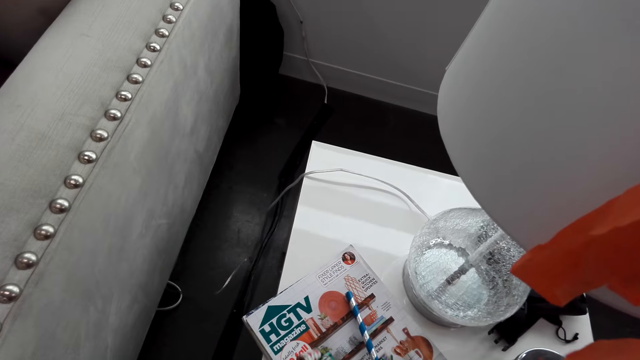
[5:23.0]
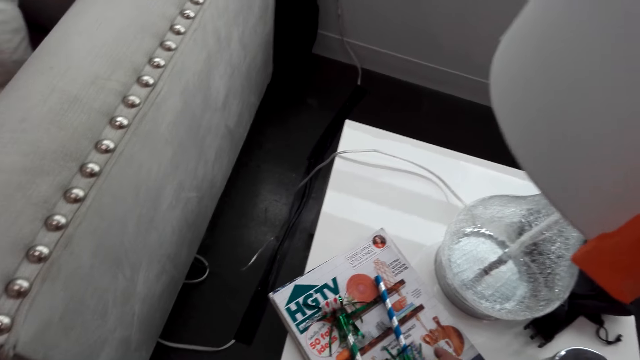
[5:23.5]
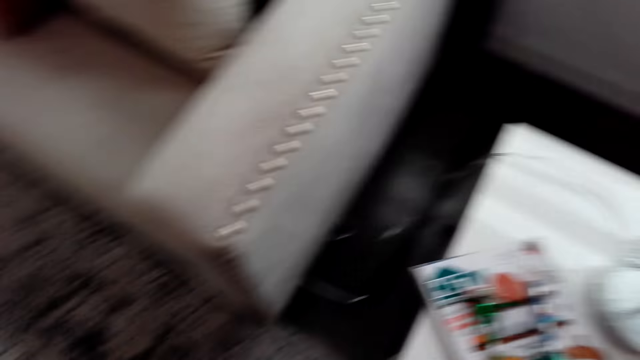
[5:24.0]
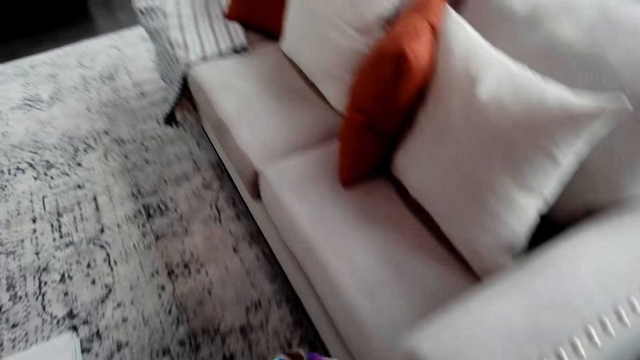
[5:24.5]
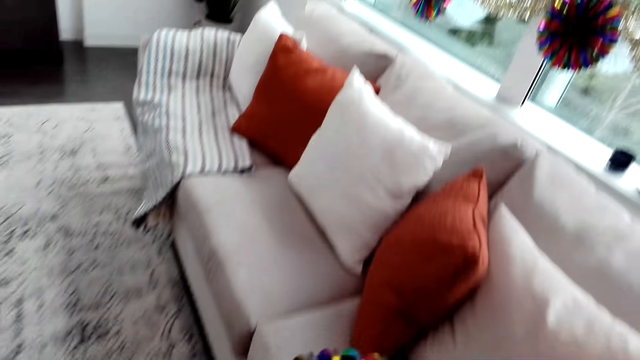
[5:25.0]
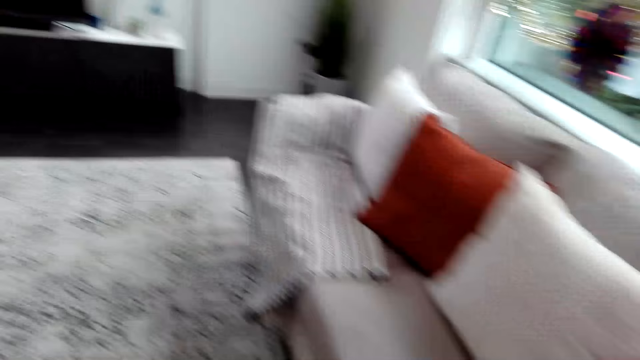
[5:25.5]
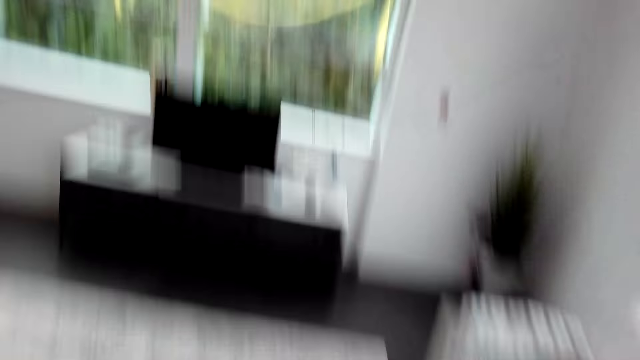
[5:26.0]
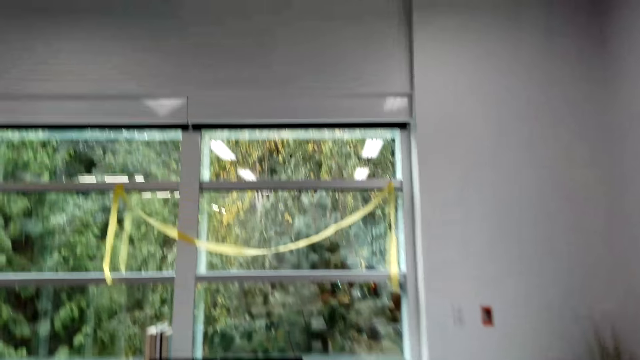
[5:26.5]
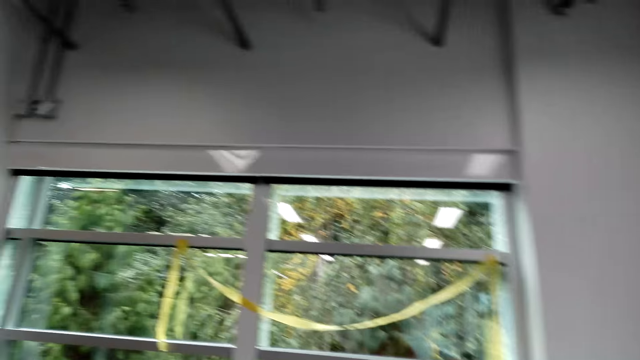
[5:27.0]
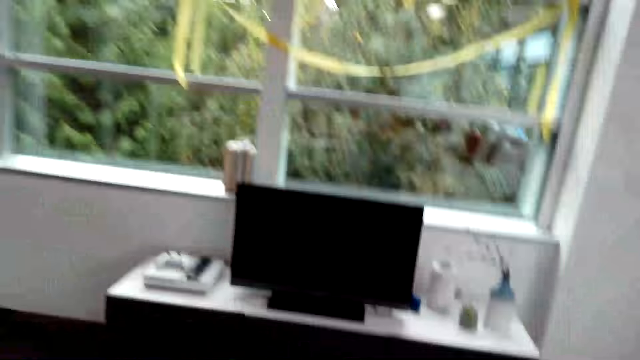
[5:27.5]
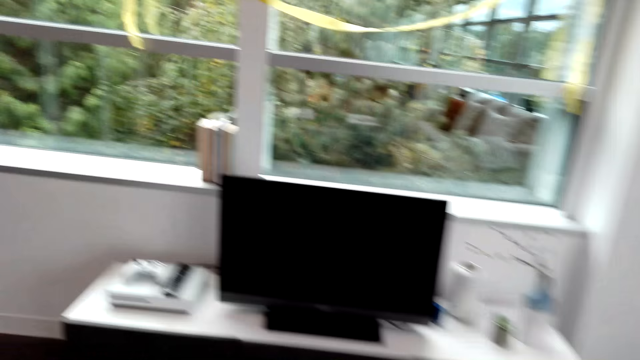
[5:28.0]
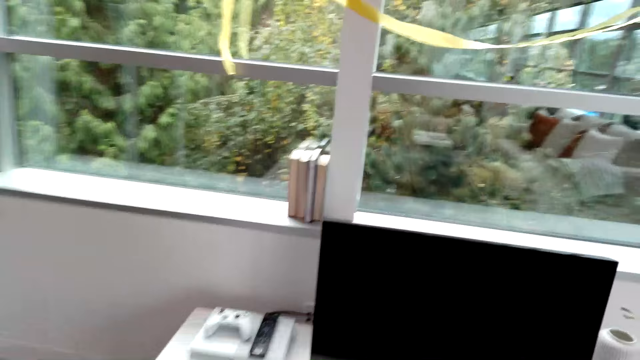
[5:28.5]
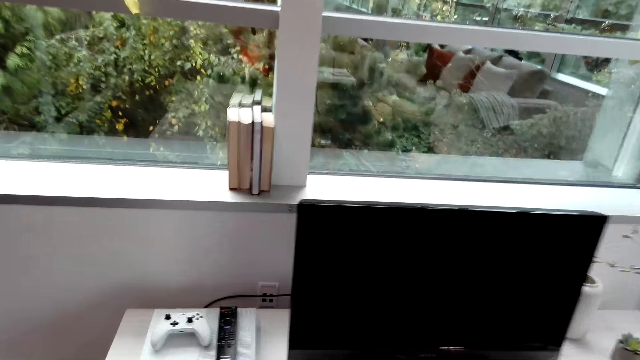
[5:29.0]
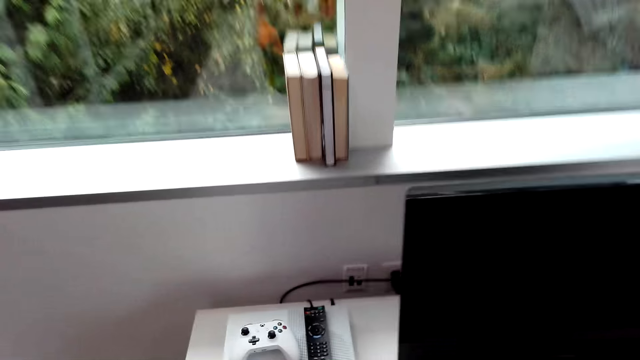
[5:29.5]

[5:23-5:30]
The camera wearer places decorations on a stool. They turn around the room. They walk around the room.

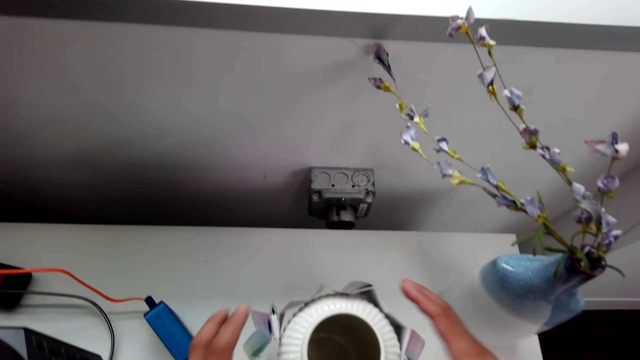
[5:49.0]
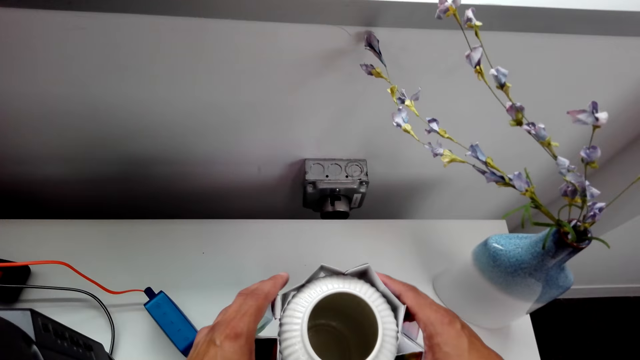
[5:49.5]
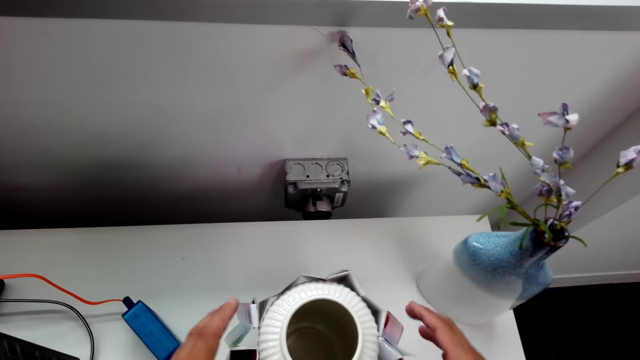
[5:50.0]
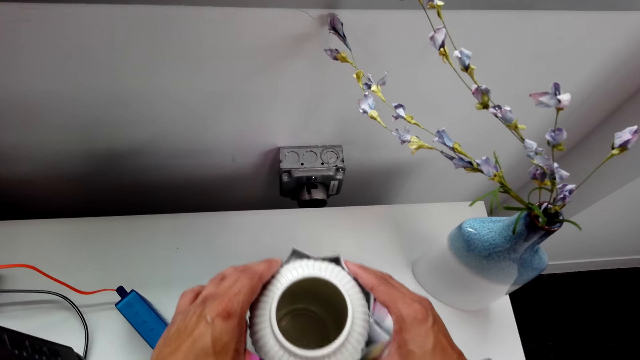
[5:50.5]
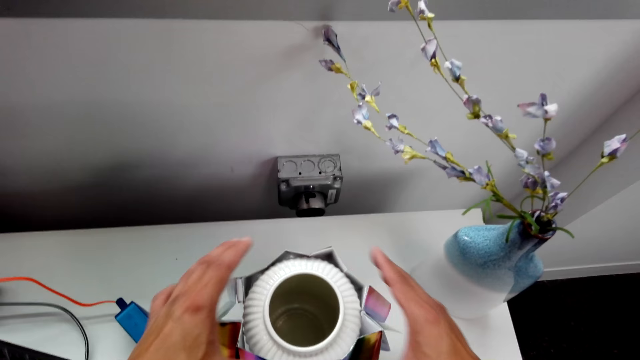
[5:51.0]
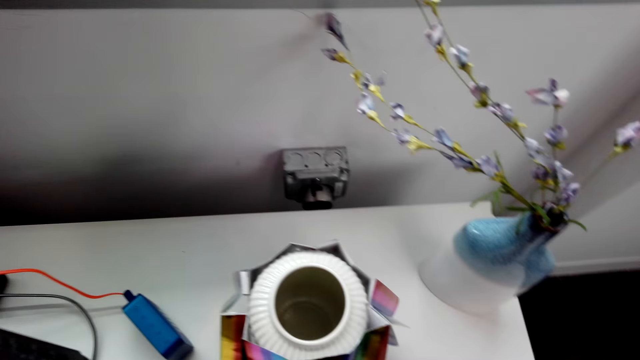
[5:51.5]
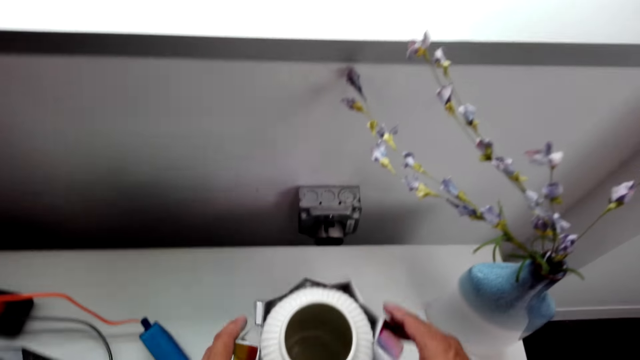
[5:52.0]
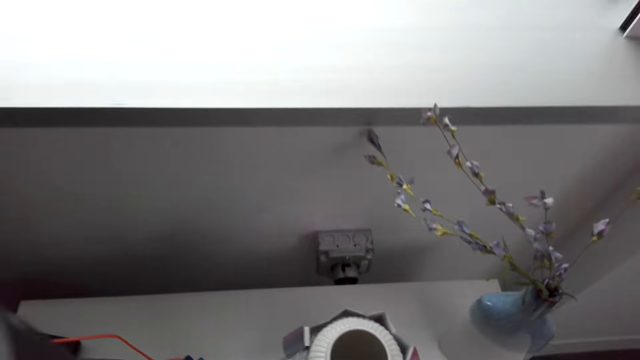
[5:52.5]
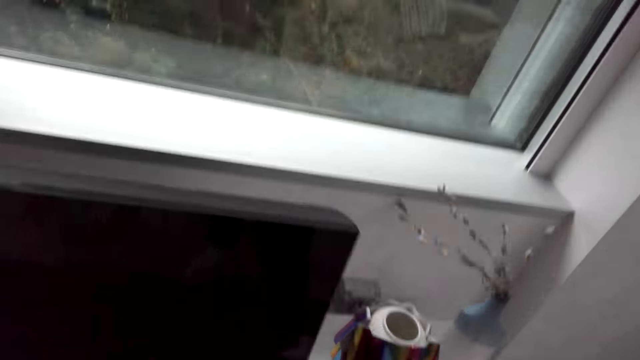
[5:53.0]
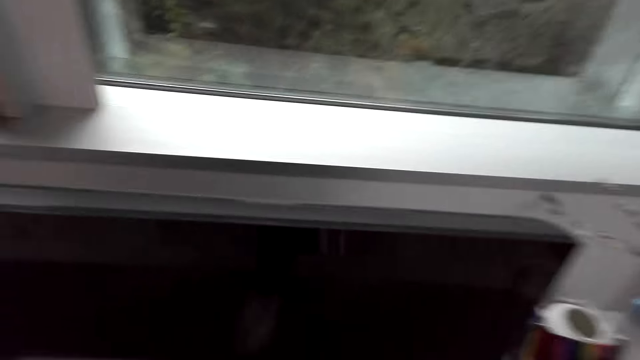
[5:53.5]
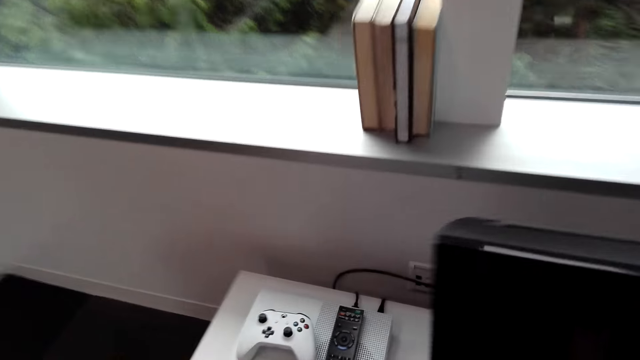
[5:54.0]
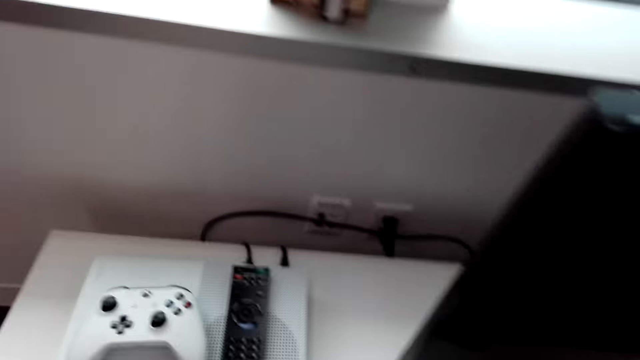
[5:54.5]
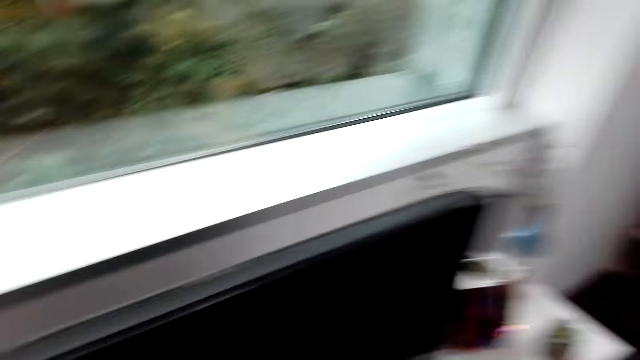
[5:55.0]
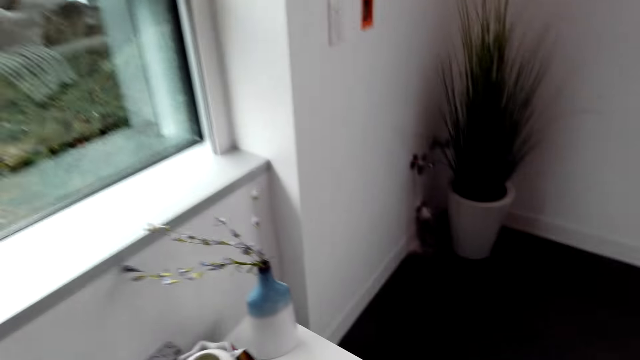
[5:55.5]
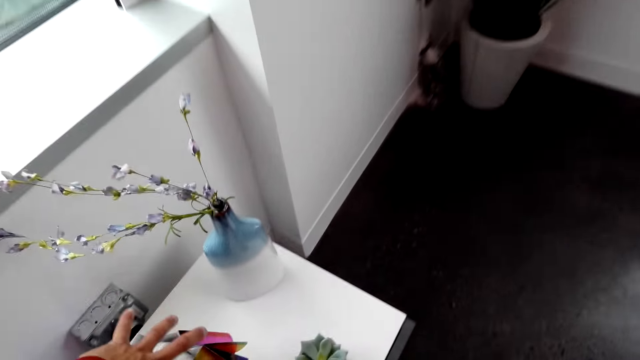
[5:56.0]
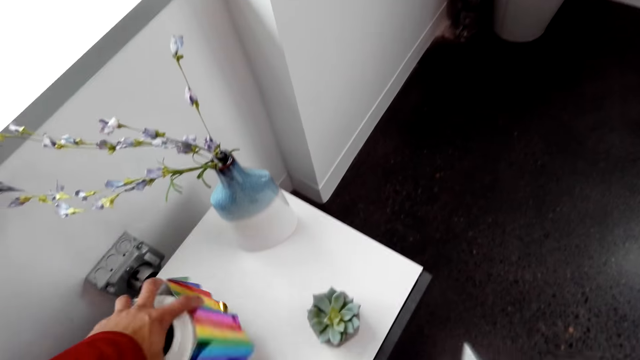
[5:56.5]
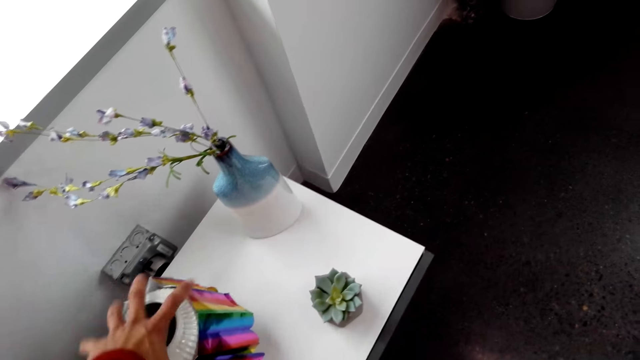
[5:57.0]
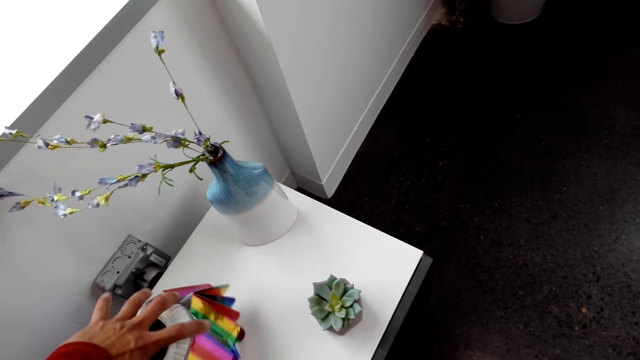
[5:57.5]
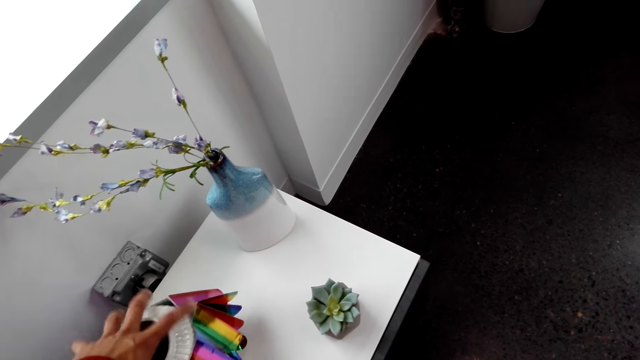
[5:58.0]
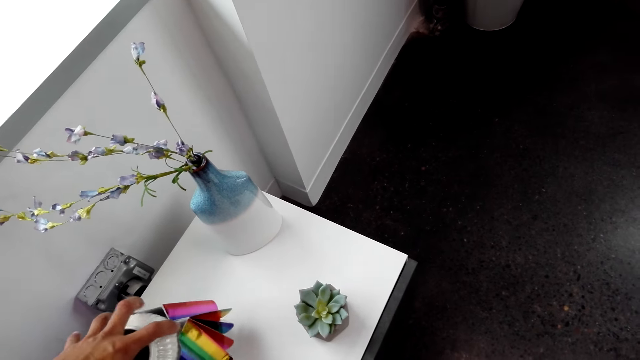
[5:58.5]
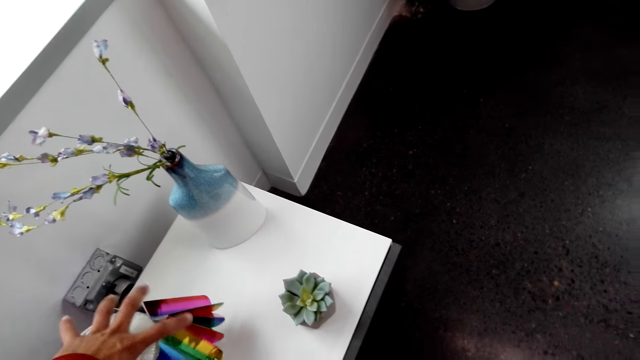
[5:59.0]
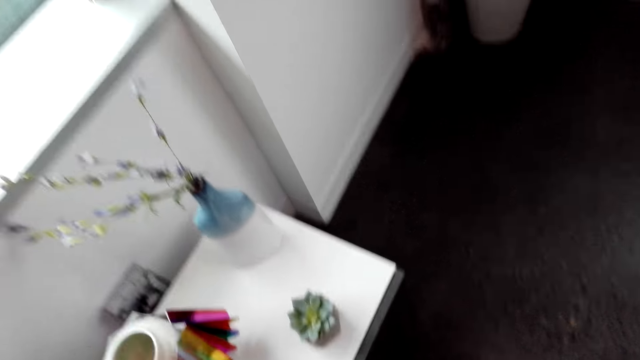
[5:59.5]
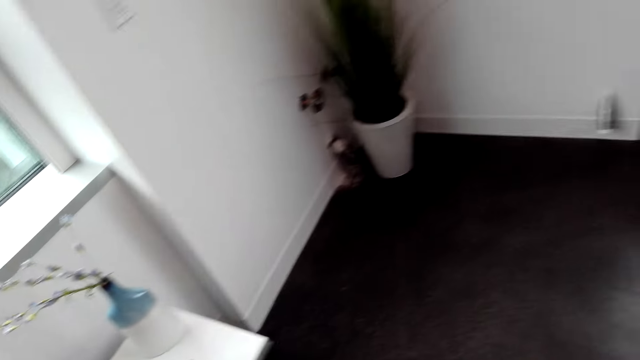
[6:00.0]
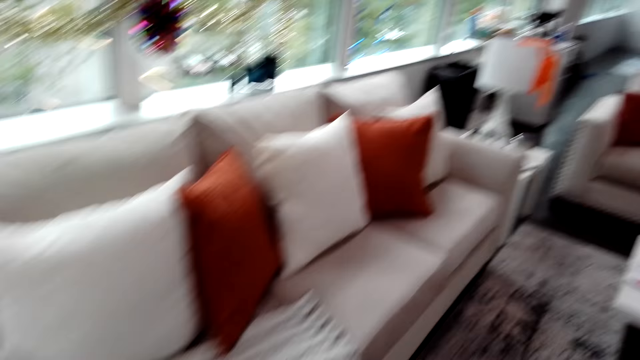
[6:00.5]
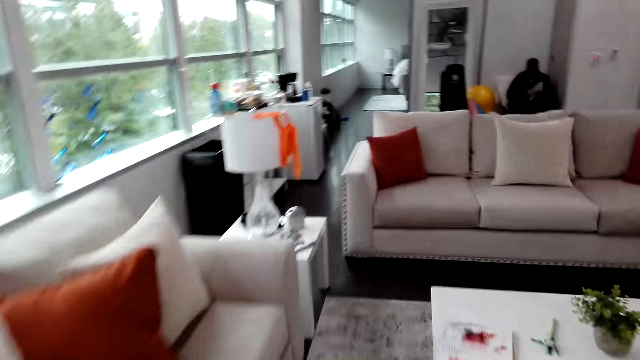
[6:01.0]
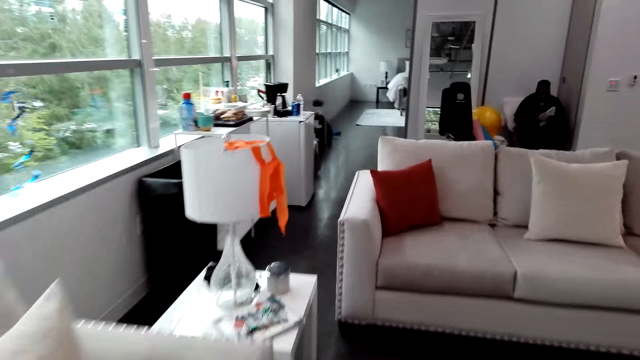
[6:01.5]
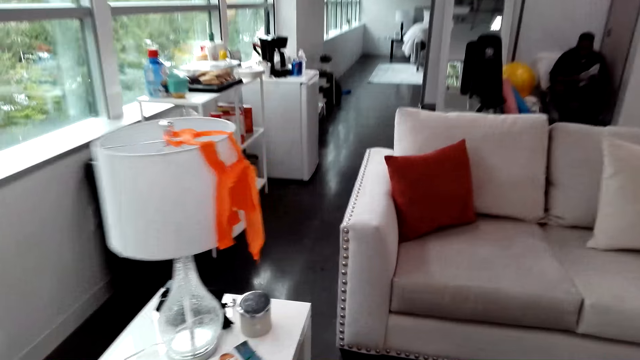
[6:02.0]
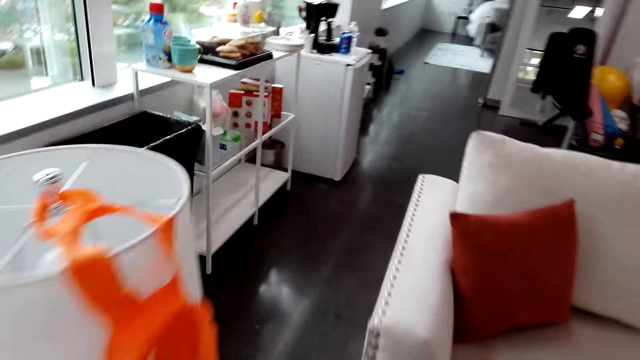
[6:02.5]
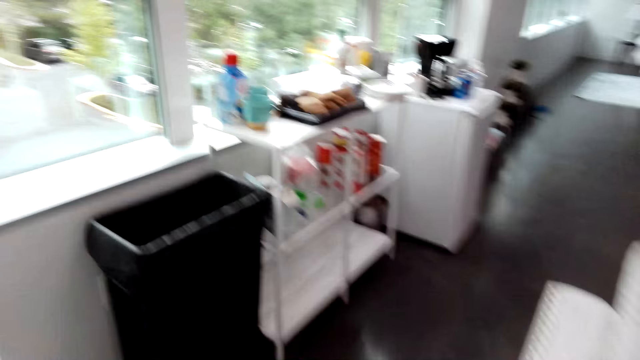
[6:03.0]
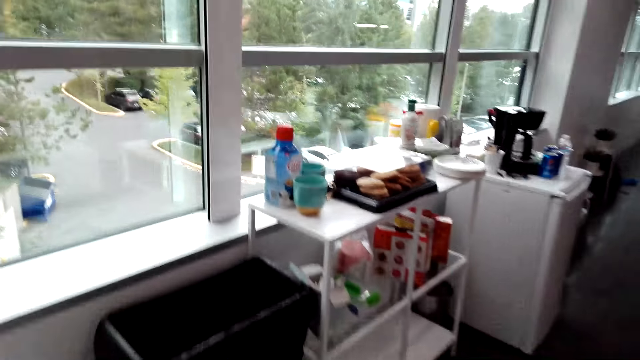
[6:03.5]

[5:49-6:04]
The camera wearer puts a flower on a vessel. They decorate a can. They turn around the room. They turn the can on the television table. They turn around the room. They walk around the room.
